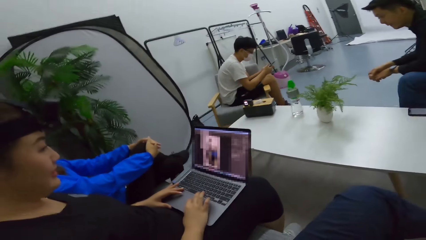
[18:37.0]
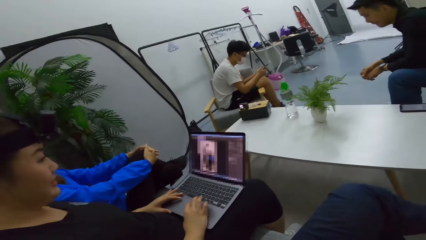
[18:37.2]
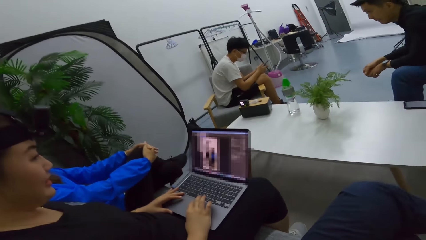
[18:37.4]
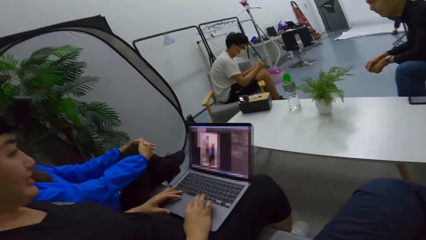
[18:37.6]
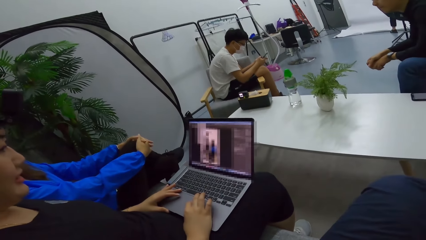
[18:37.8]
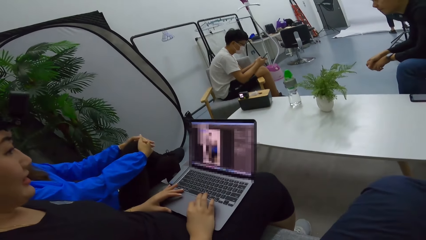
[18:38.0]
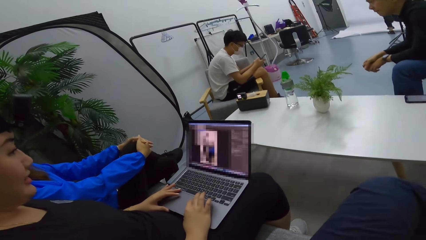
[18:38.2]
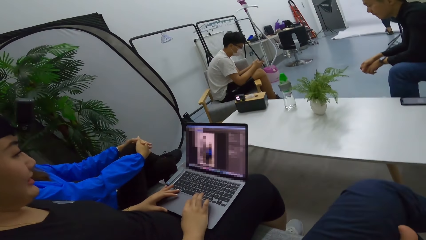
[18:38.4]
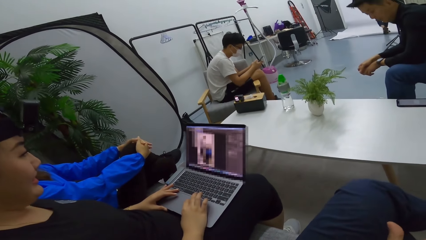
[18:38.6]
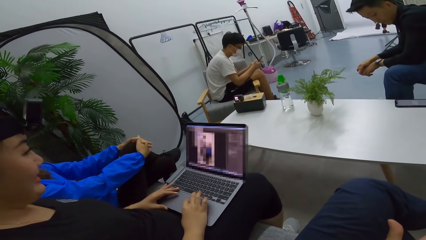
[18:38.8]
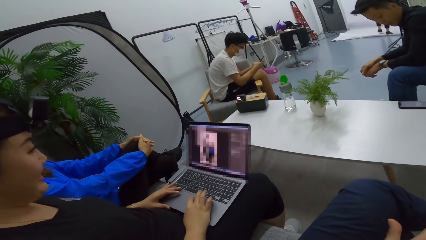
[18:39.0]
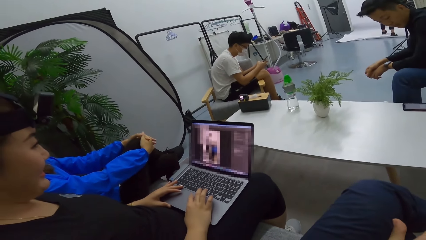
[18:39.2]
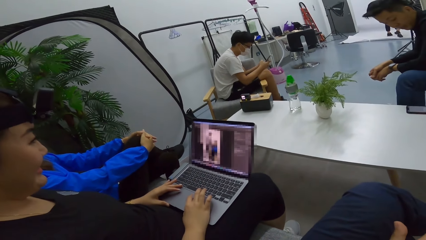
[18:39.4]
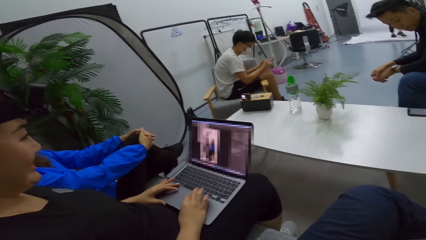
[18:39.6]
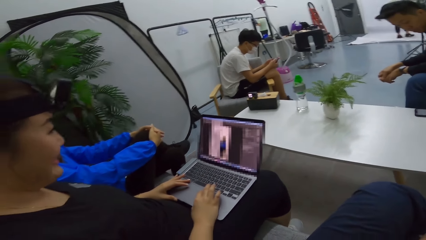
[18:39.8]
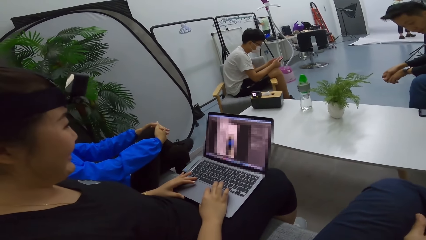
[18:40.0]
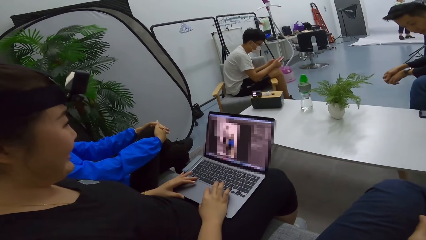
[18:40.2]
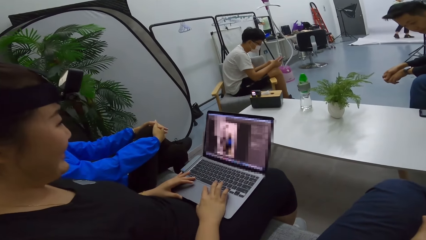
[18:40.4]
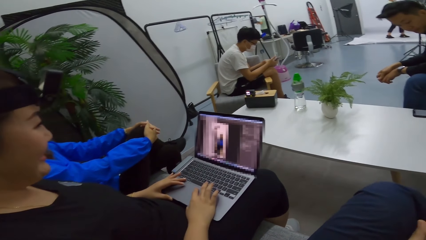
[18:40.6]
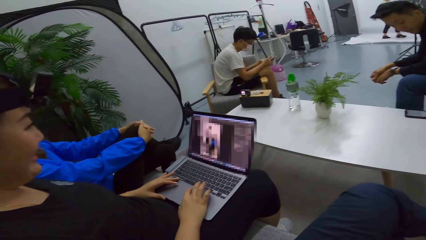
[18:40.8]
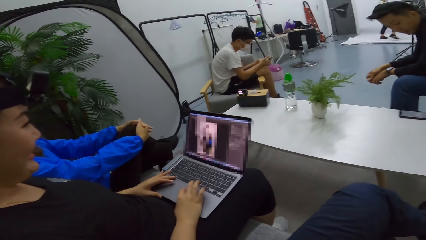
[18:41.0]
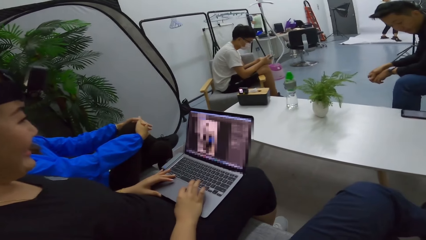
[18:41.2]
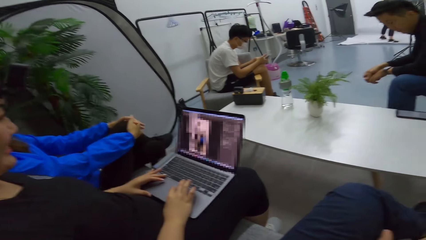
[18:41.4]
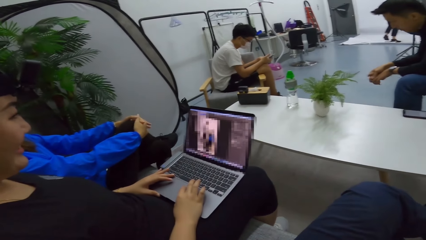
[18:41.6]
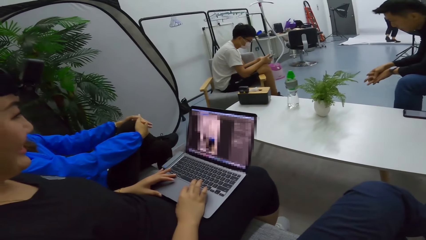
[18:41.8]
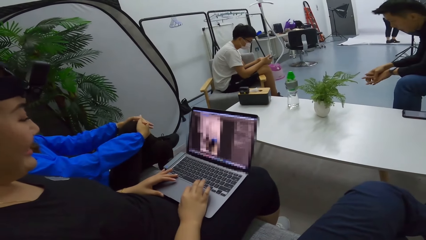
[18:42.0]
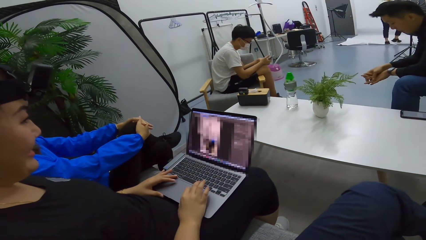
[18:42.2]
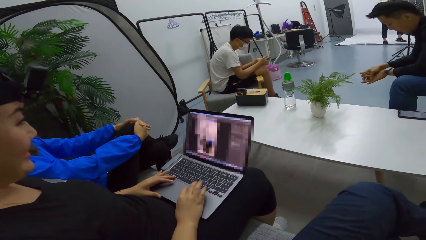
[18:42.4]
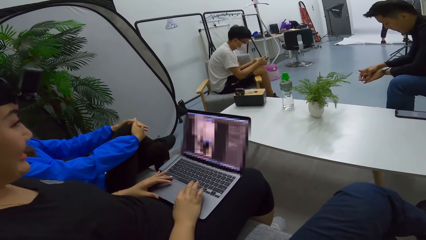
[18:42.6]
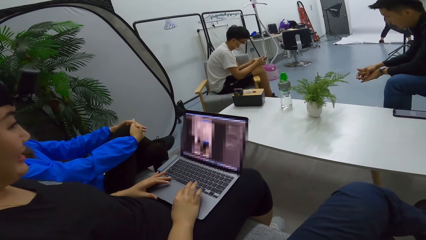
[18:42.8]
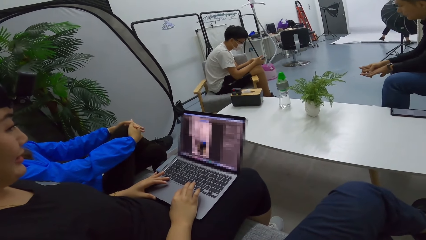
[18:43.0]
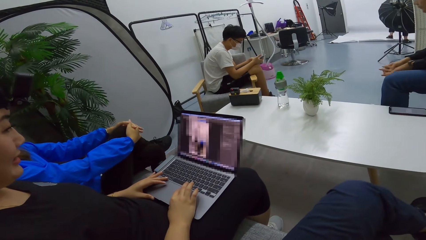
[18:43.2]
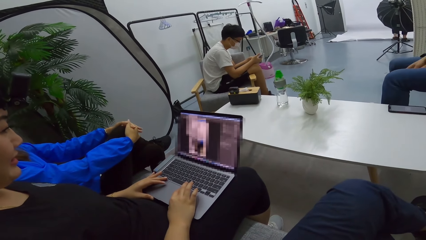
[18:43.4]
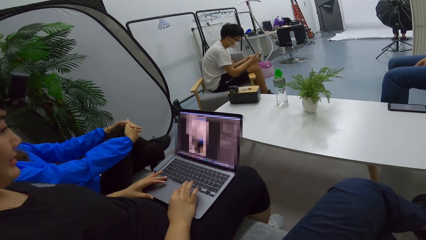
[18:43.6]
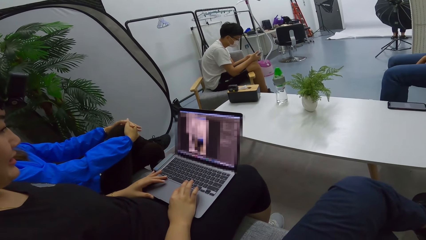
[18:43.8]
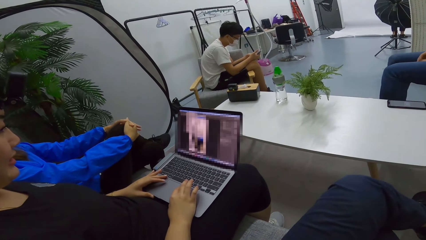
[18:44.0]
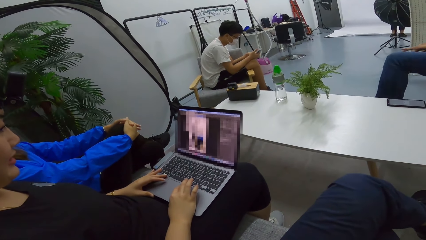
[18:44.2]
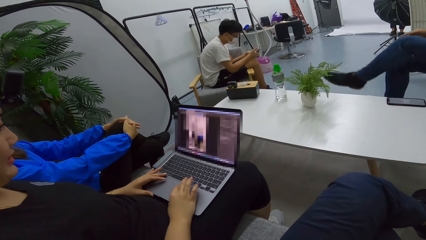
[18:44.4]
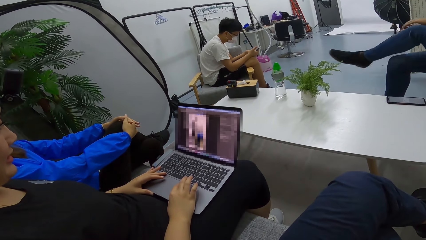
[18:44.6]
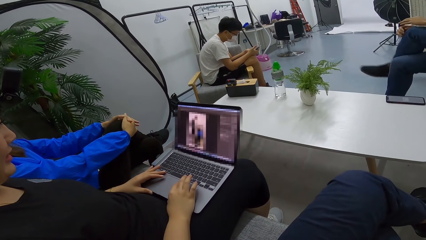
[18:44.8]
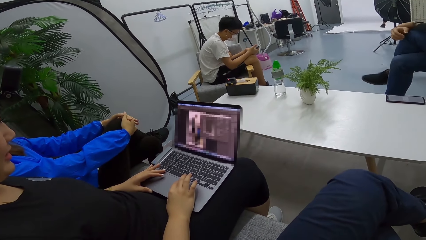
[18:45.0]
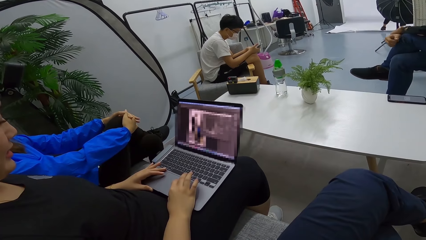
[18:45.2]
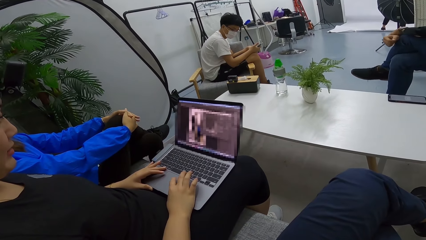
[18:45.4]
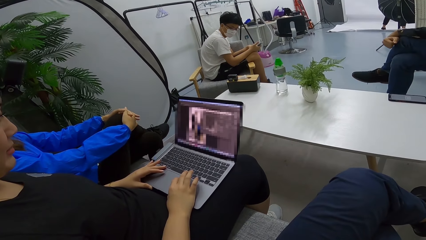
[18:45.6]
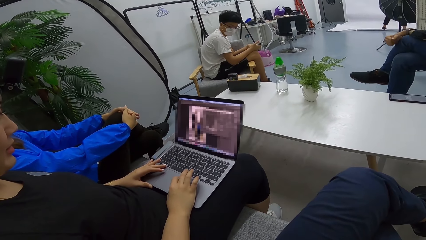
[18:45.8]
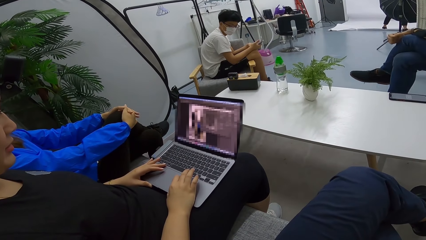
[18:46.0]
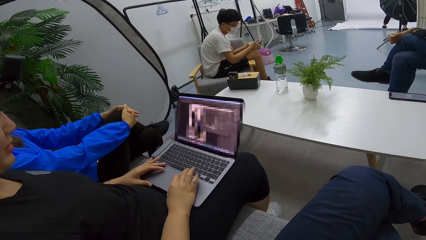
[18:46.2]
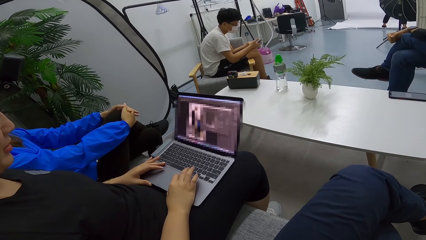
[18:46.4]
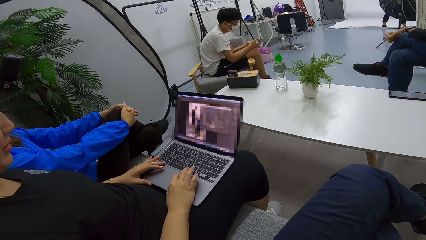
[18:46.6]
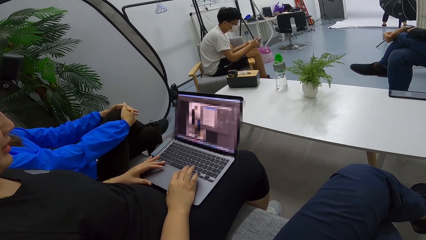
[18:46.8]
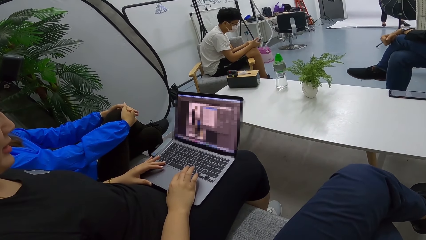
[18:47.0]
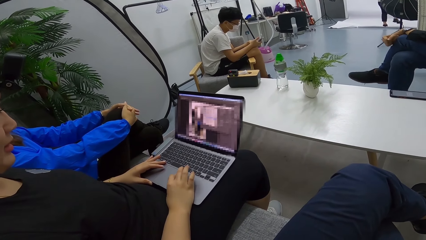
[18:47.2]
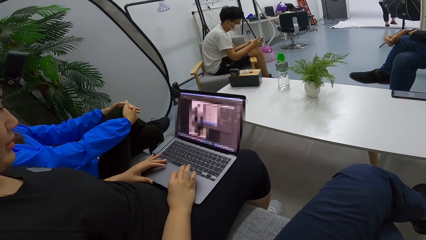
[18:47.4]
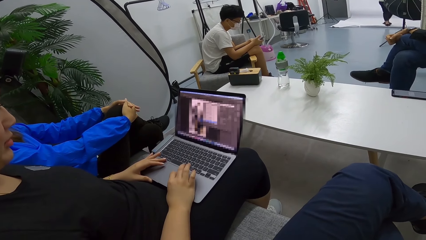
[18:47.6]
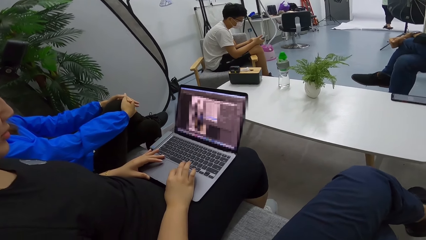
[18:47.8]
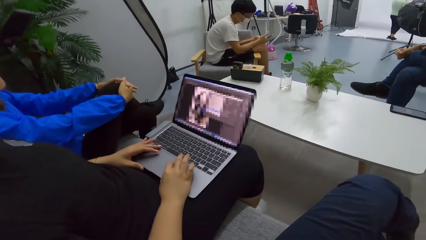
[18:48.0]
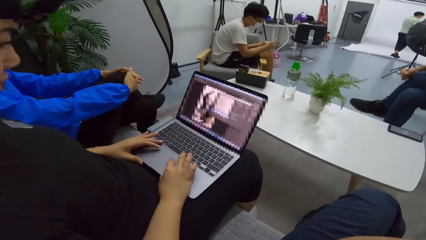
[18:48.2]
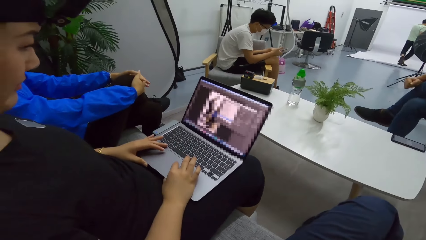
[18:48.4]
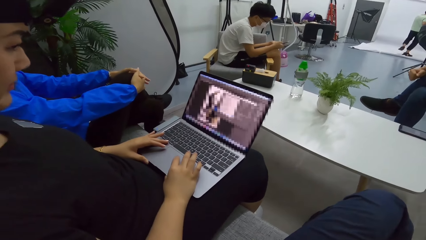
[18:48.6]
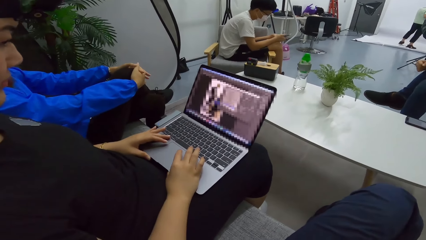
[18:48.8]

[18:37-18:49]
The camera wearer converses with a lady.

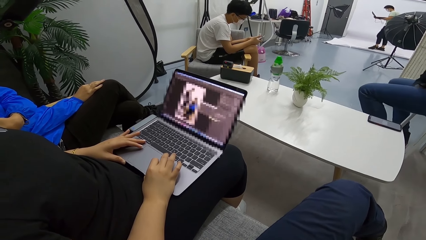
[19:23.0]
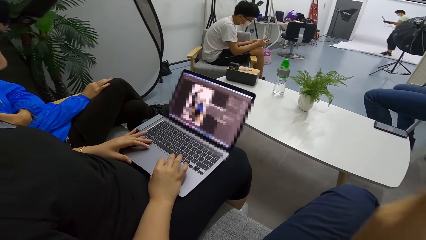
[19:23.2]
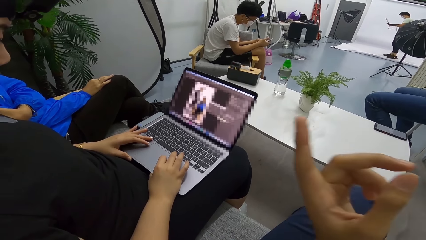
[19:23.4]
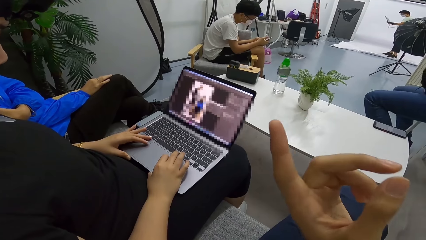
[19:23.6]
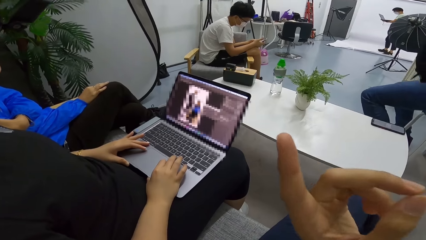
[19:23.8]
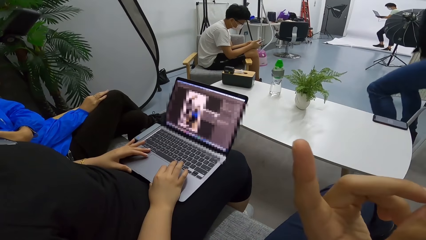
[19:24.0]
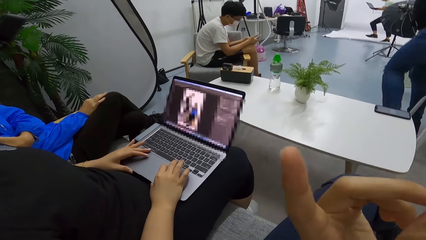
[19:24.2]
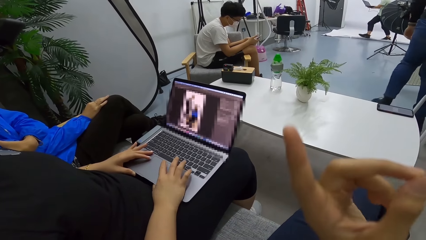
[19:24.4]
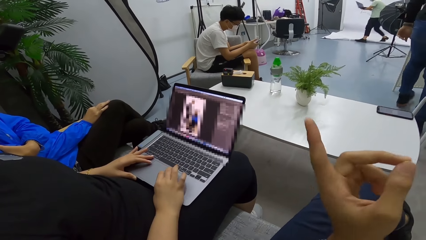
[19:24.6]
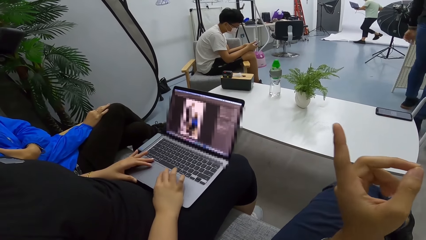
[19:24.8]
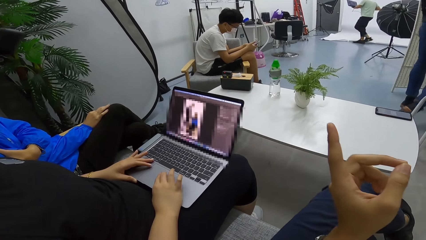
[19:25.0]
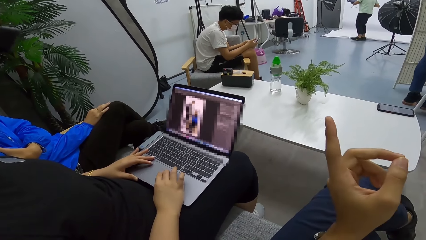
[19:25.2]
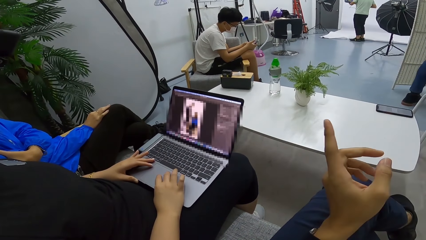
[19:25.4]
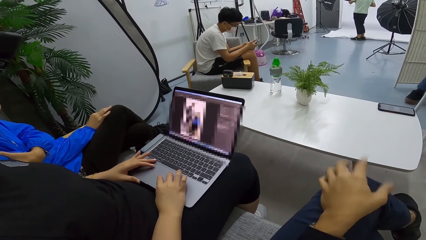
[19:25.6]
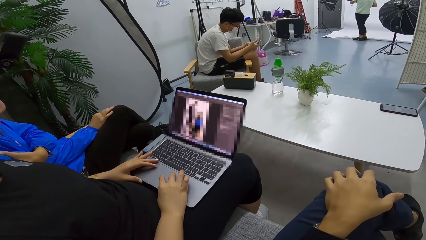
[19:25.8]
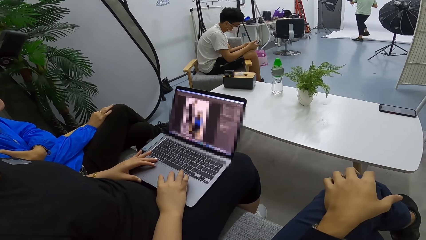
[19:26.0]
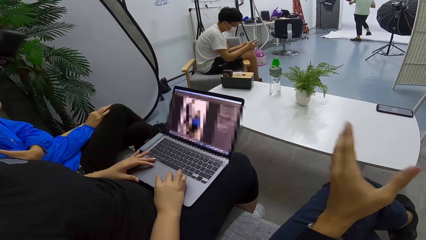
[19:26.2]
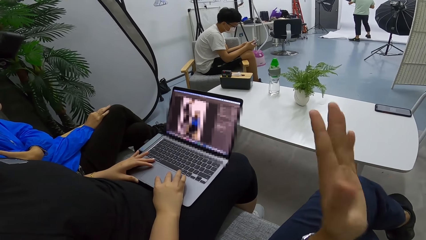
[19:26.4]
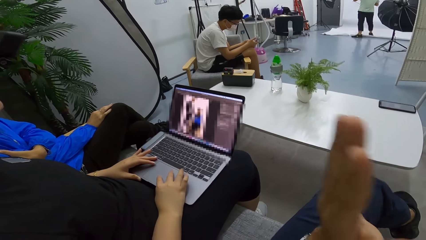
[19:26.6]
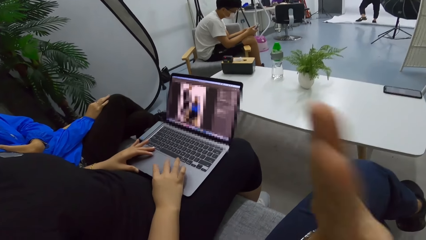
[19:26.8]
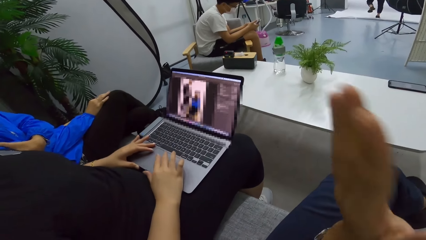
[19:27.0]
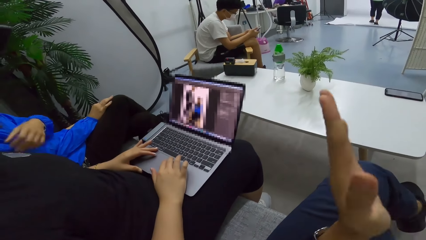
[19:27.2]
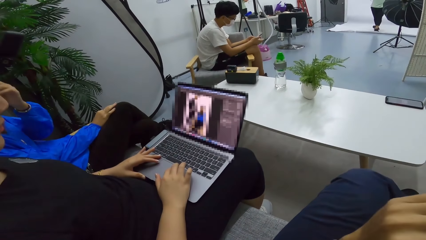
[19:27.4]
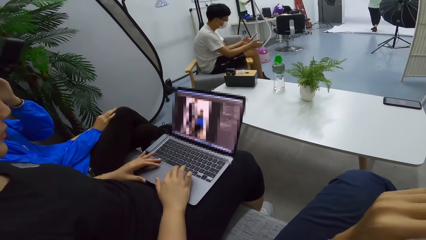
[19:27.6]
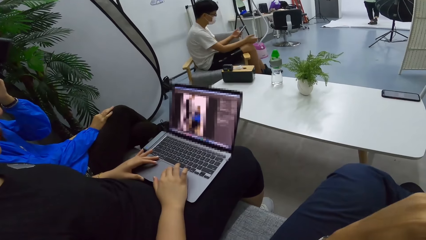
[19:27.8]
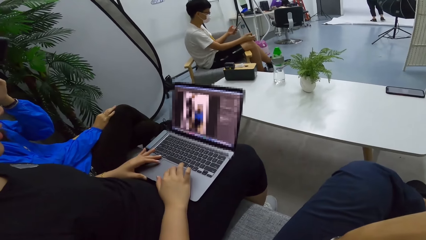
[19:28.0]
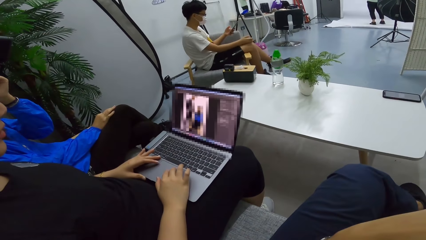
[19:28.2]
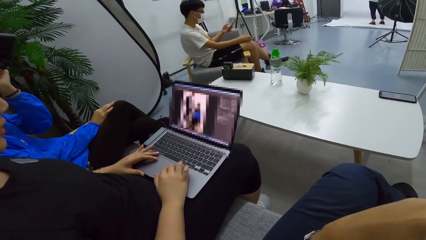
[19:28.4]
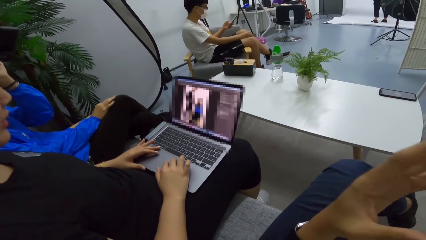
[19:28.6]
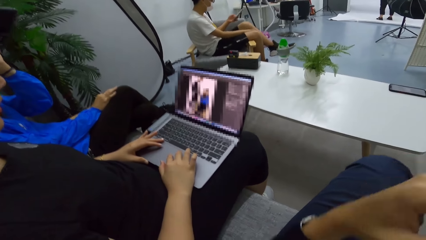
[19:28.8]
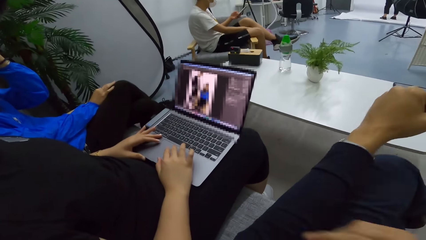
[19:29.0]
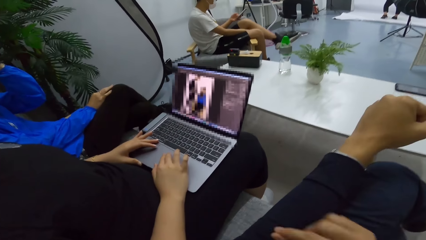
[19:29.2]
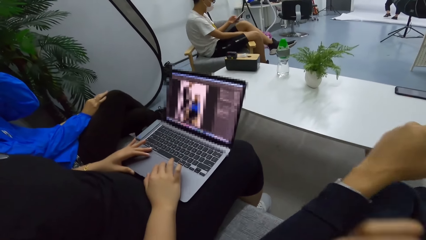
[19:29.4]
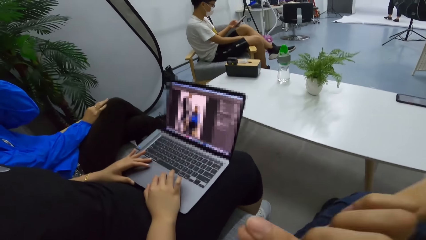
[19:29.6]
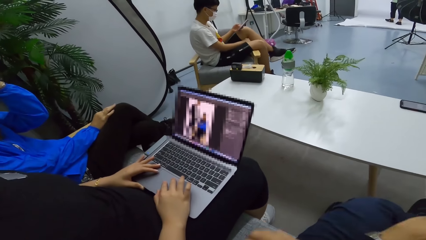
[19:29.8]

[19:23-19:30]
The camera wearer gestures with his left hand.
